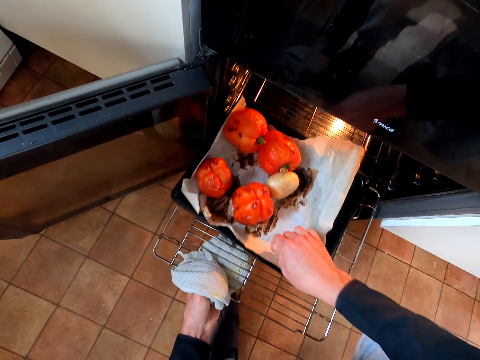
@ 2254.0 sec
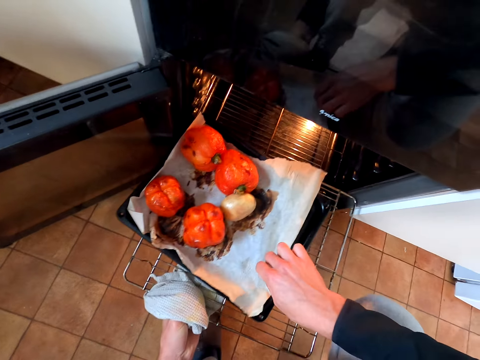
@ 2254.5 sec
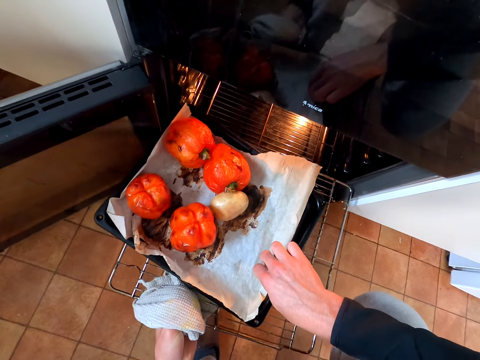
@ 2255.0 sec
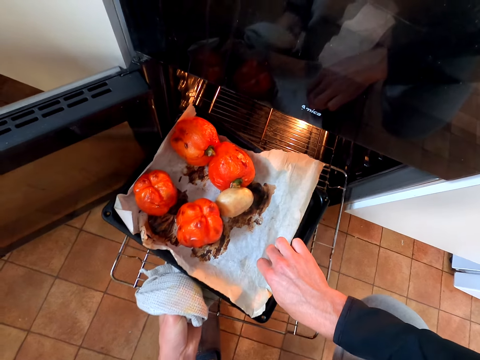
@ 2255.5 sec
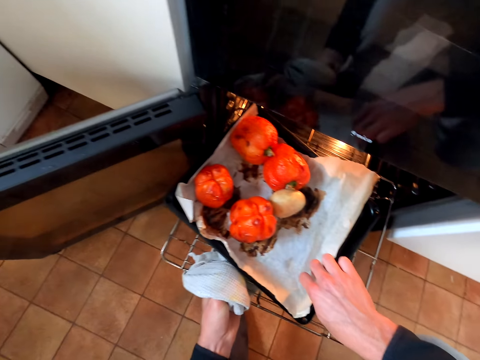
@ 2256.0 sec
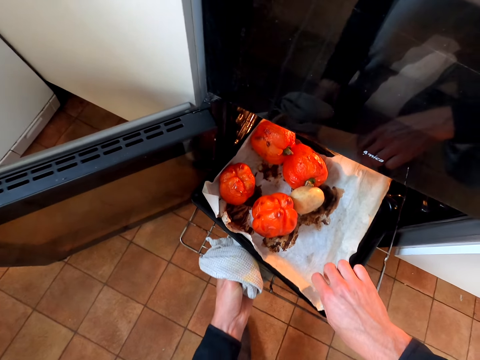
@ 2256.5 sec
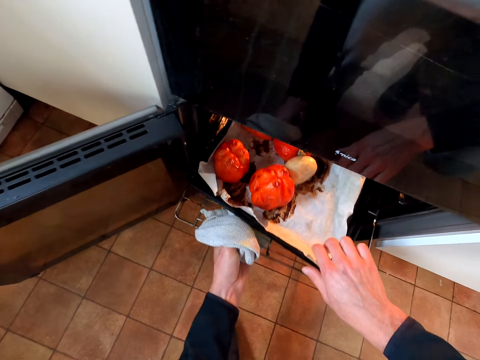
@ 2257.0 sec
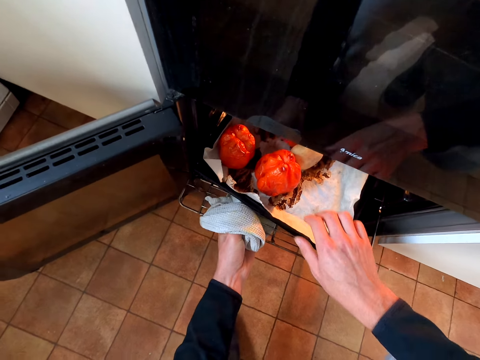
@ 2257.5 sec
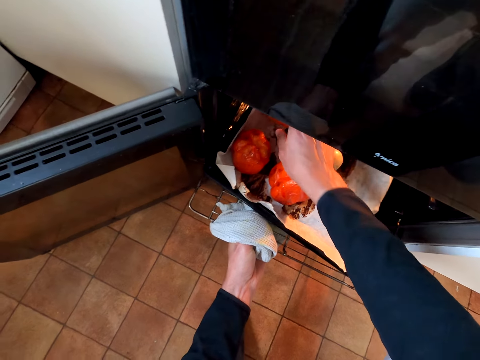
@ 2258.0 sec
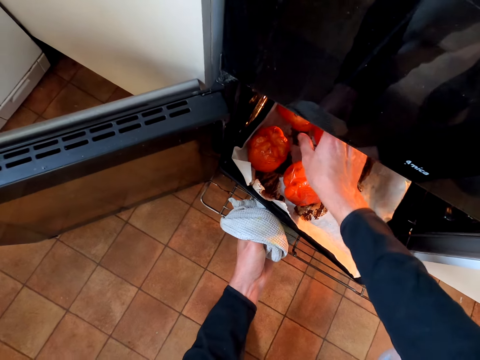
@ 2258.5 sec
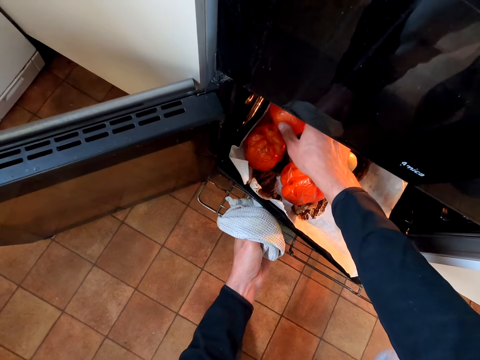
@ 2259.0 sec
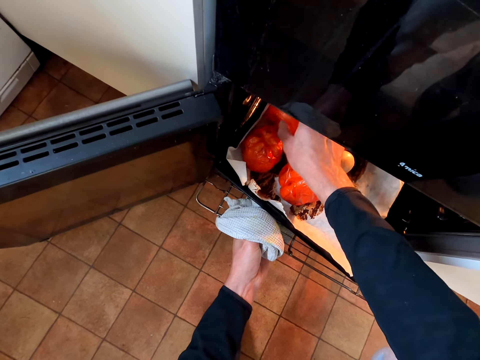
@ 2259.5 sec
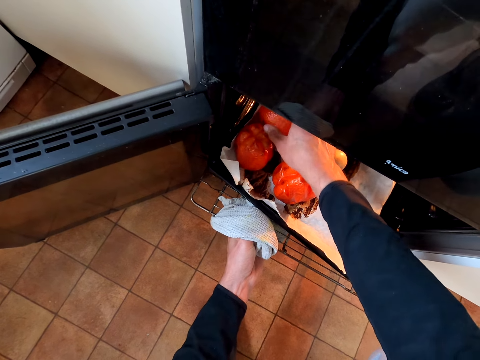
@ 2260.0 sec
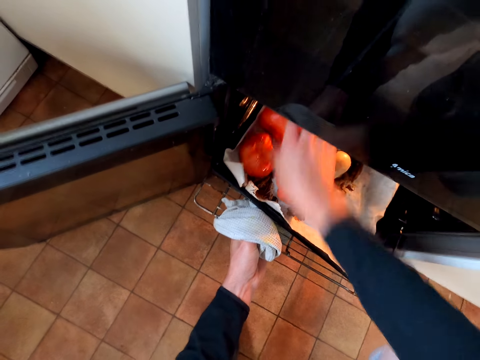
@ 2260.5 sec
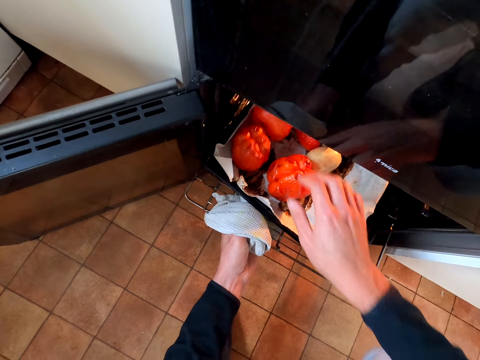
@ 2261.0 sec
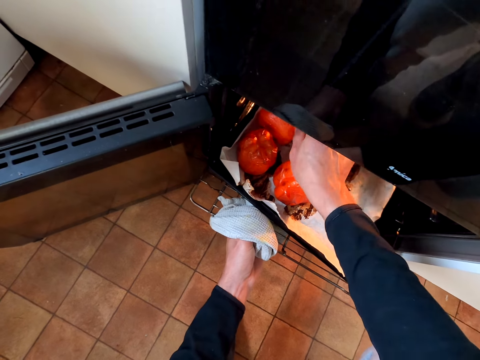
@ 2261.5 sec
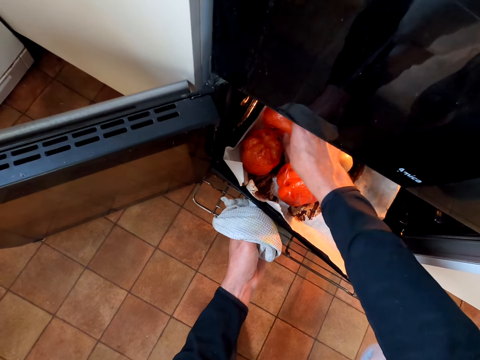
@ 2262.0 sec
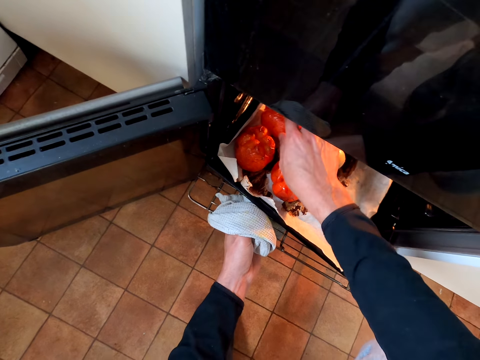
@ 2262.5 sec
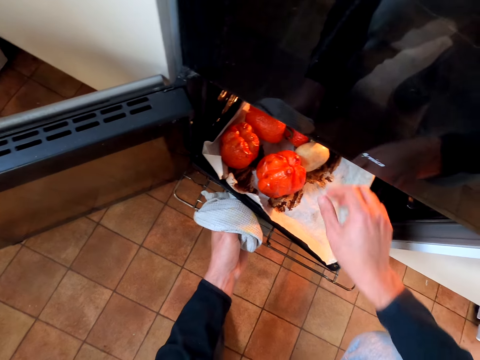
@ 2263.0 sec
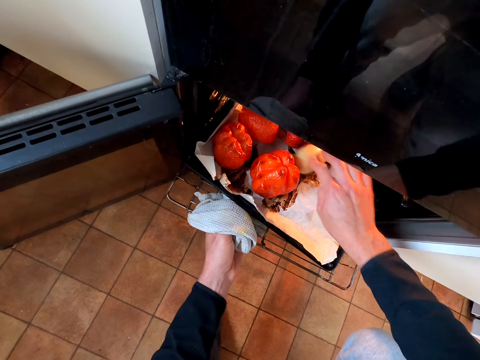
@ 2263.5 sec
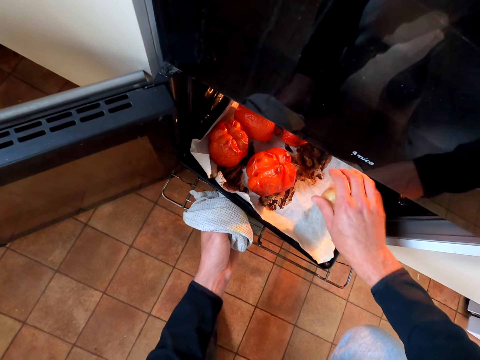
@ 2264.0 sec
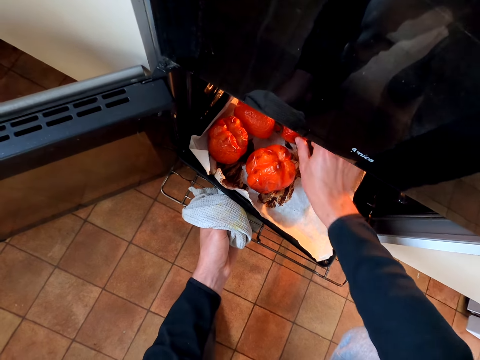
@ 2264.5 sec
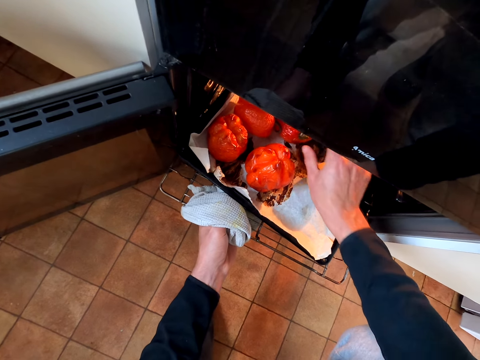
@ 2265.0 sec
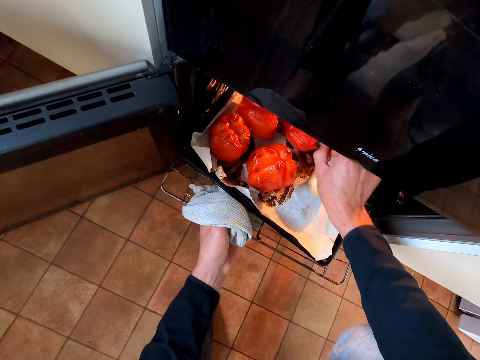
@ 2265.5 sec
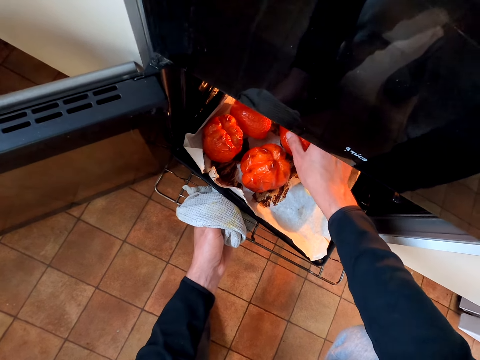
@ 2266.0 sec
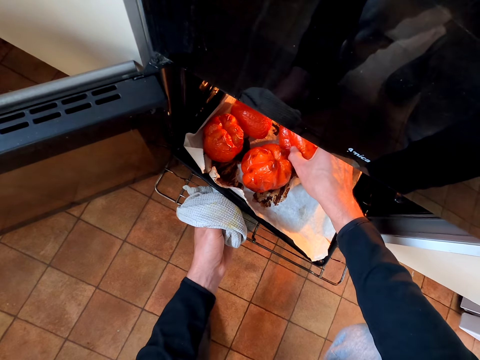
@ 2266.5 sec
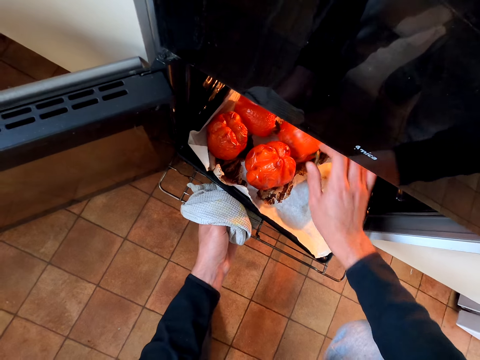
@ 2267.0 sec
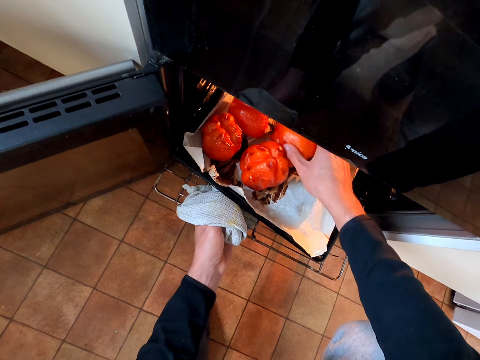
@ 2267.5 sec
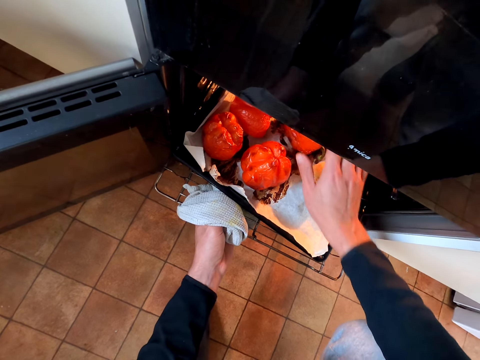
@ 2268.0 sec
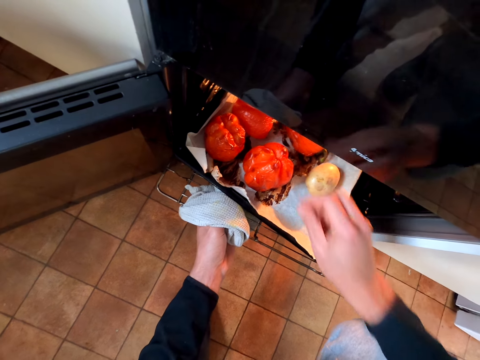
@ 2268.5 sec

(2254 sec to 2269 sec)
The camera wearer touches the red pepper. They check the capsicums.

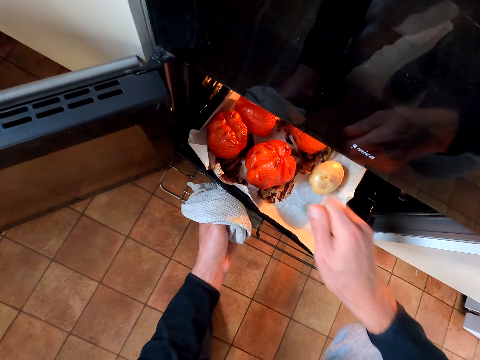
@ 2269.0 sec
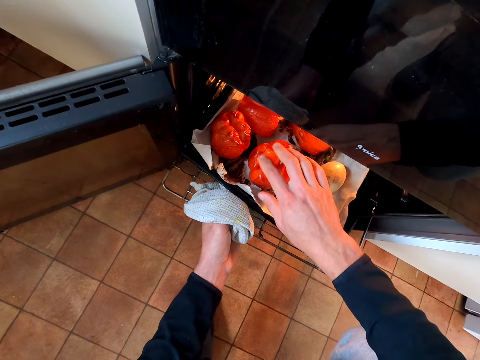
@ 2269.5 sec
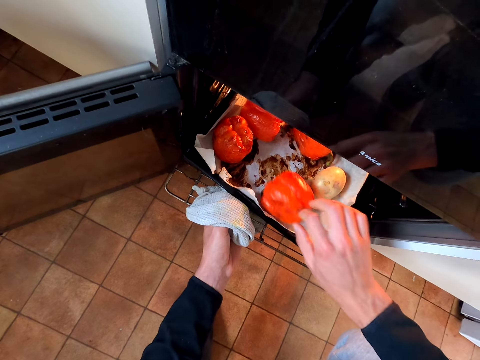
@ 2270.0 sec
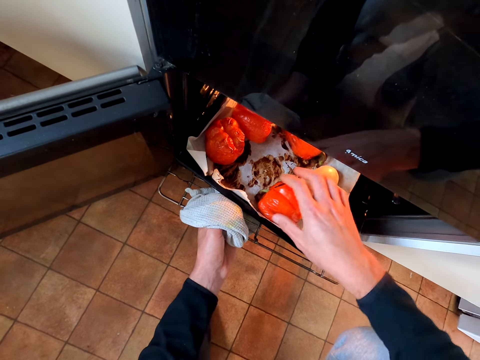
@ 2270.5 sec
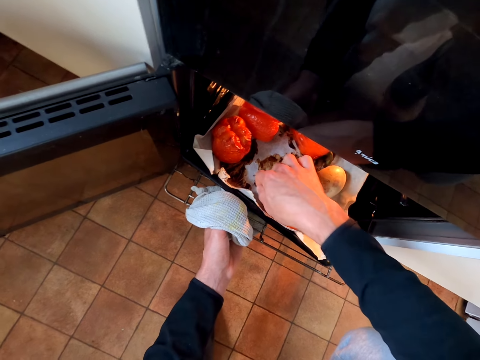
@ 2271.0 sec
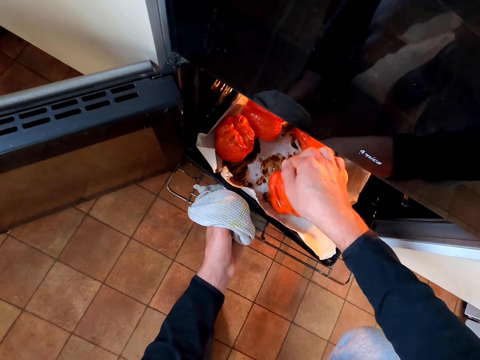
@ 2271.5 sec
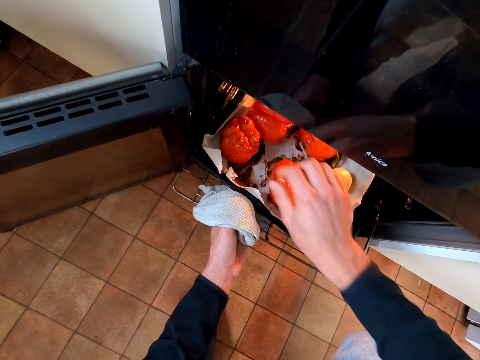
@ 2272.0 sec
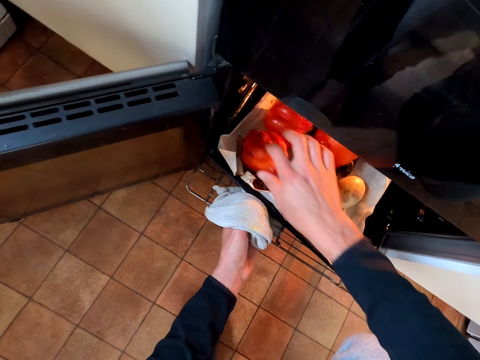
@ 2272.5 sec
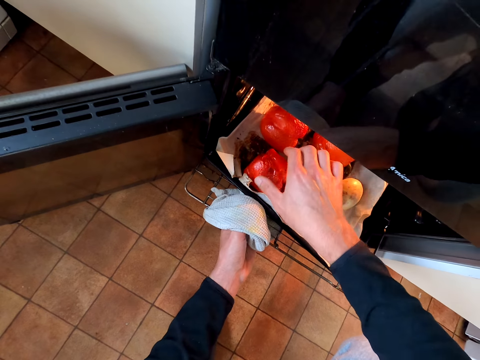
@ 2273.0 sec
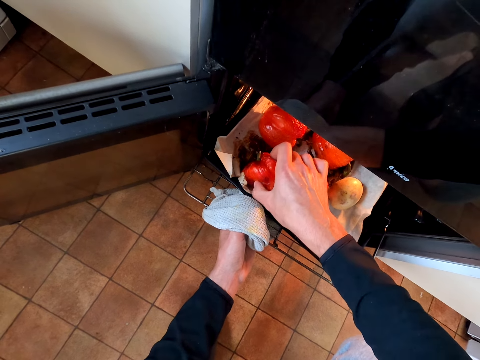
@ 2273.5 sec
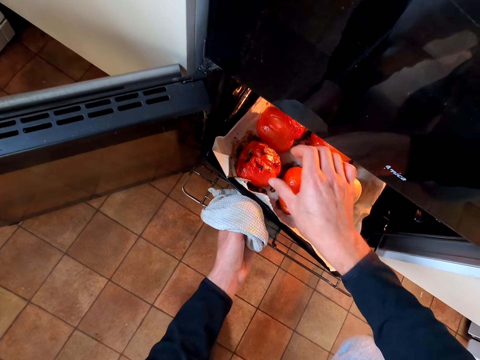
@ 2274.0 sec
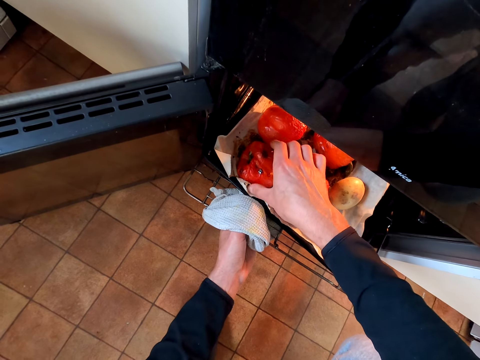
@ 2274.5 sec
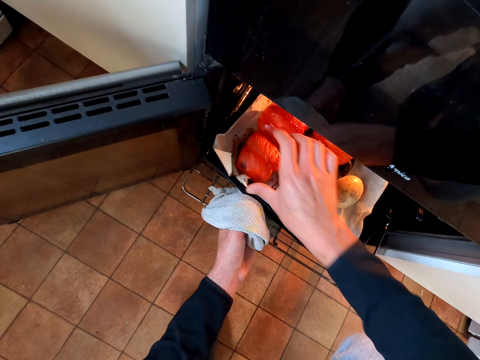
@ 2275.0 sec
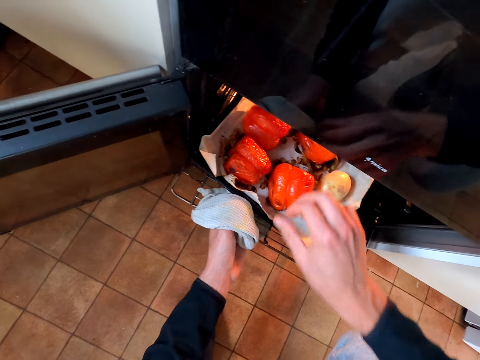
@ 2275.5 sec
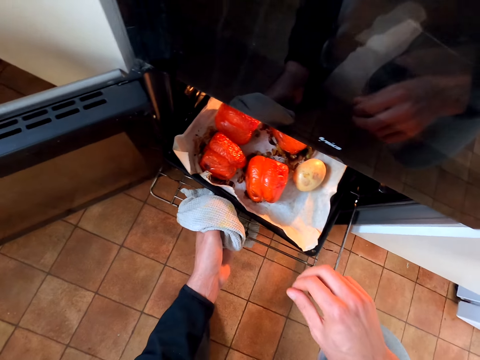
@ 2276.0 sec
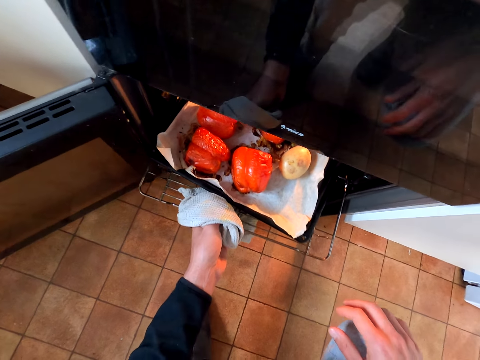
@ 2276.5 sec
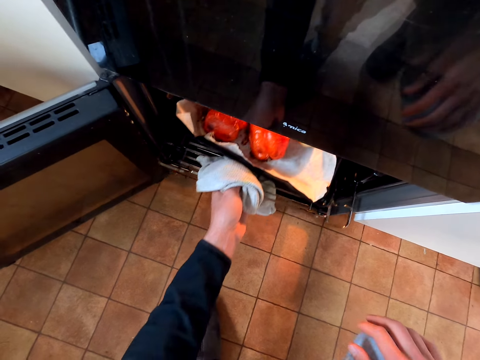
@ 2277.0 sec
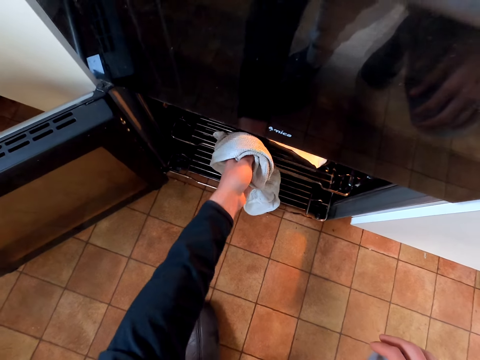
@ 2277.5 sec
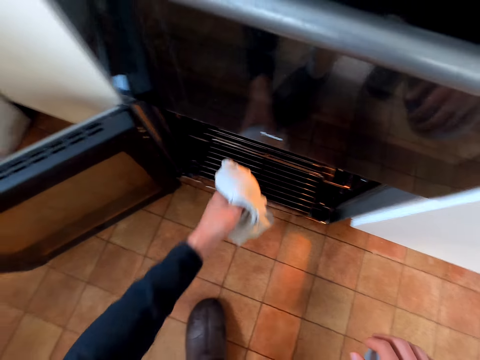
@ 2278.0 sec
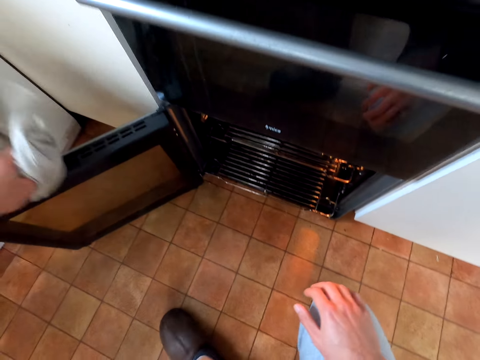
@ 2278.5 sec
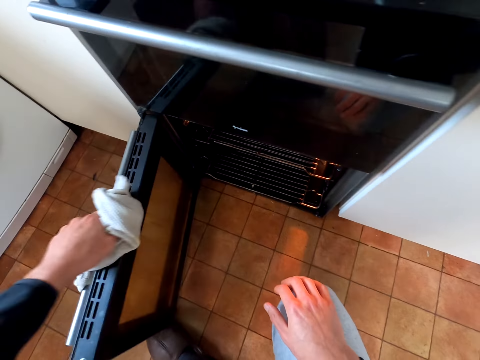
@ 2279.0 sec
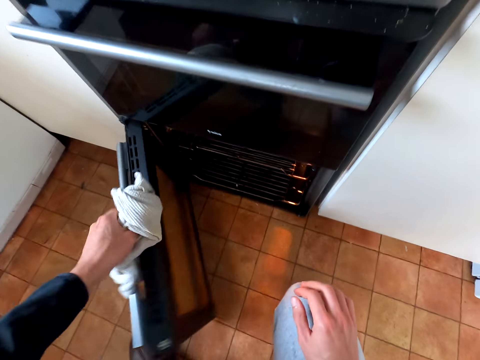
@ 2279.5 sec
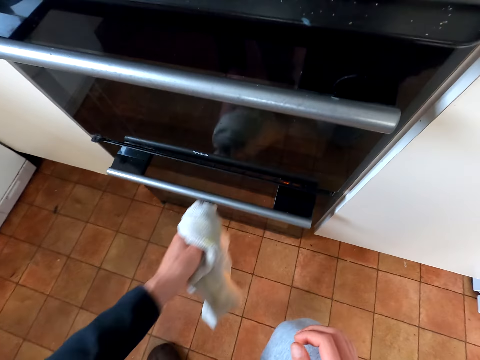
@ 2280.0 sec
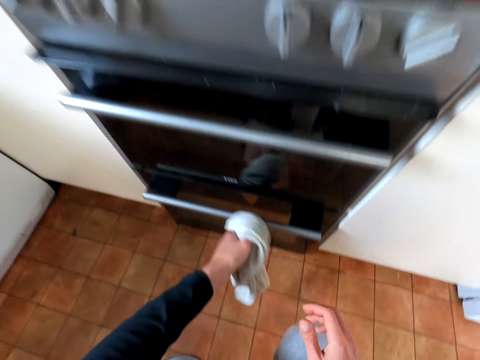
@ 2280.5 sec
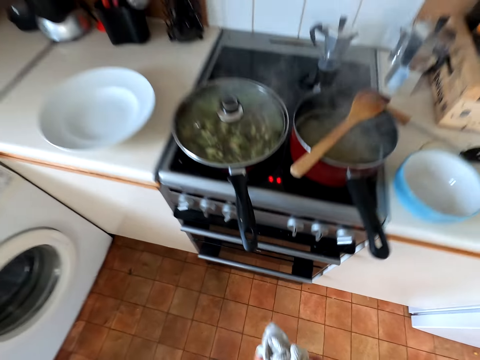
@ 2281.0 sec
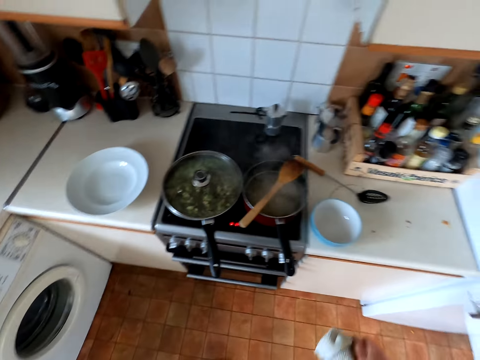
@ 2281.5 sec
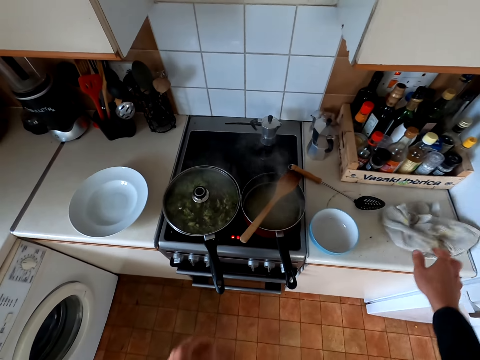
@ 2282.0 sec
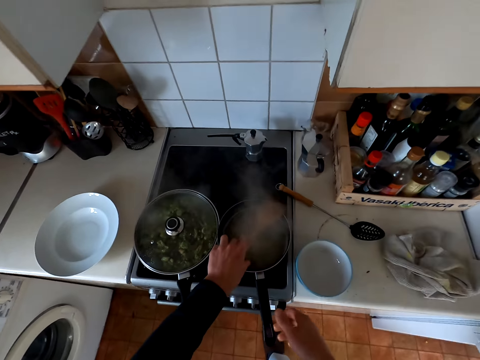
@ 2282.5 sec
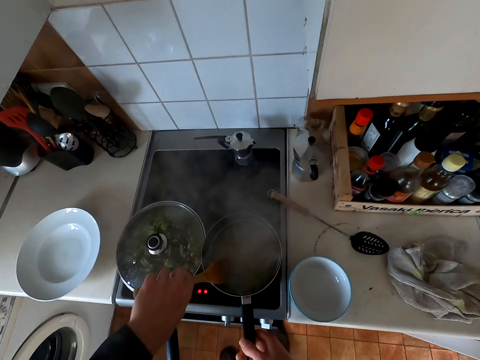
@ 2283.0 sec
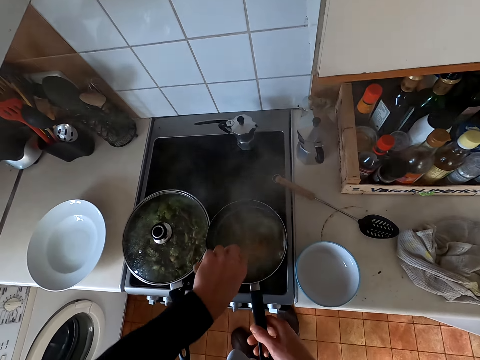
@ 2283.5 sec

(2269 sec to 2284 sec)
The camera wearer puts the red pepper in the oven. They push the oven grill back in the oven, close the oven door, and hold the hand towel or kitchen cloth. They put the kitchen cloth on the table. They take the cooking spoon, hold the spoon, and stir the macaroni.
